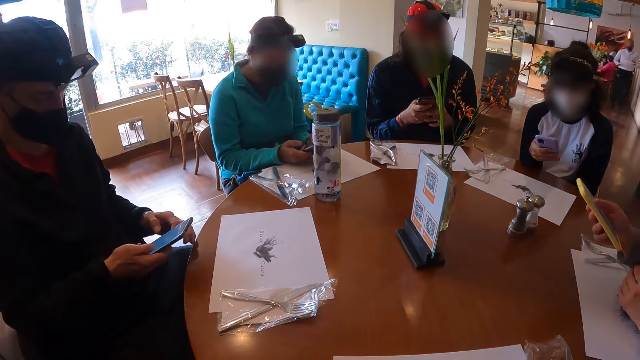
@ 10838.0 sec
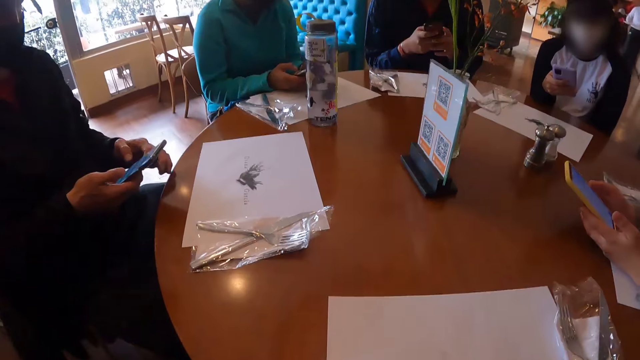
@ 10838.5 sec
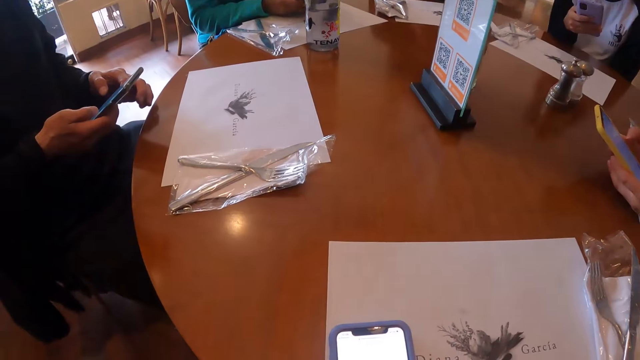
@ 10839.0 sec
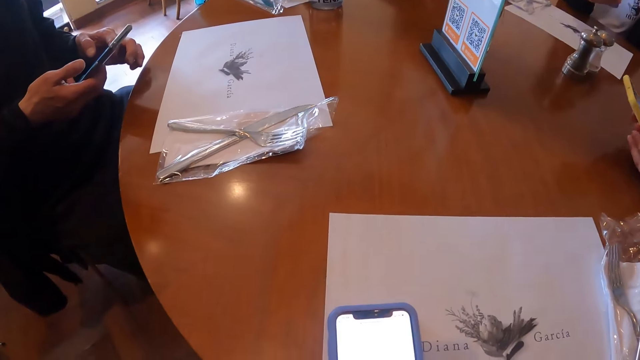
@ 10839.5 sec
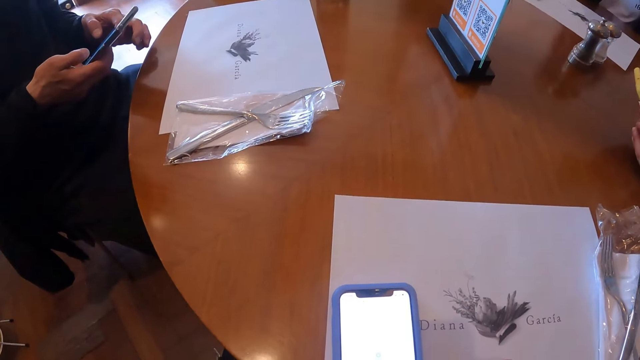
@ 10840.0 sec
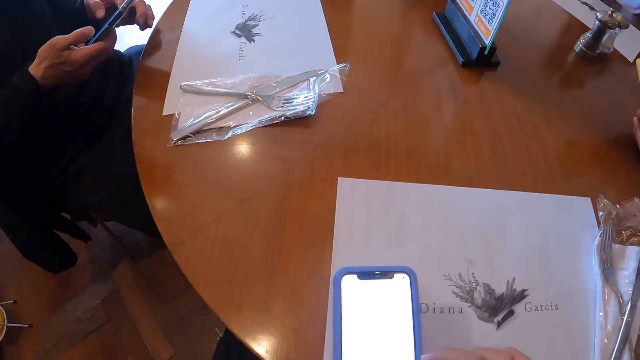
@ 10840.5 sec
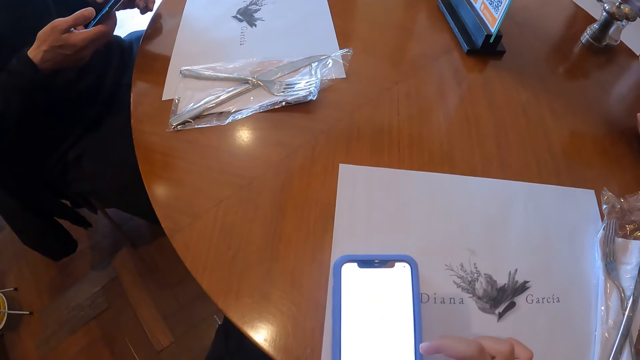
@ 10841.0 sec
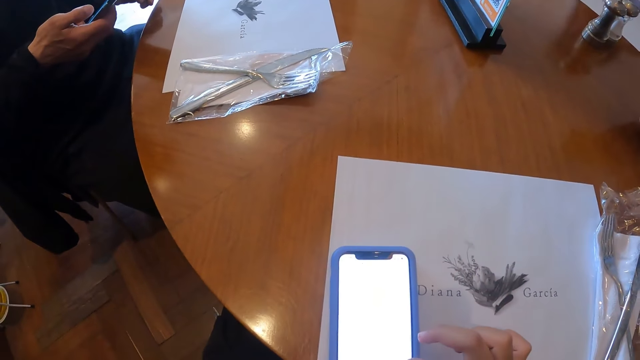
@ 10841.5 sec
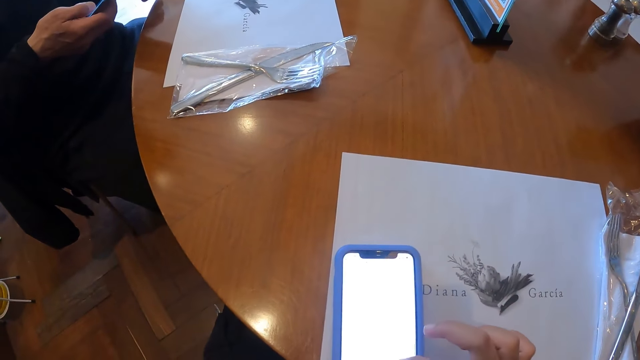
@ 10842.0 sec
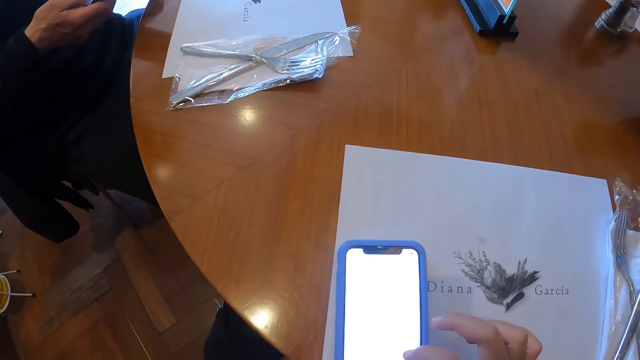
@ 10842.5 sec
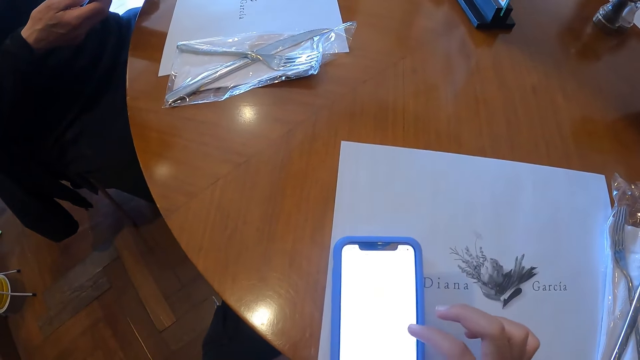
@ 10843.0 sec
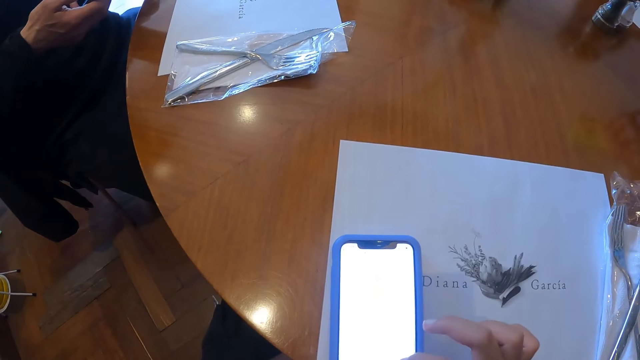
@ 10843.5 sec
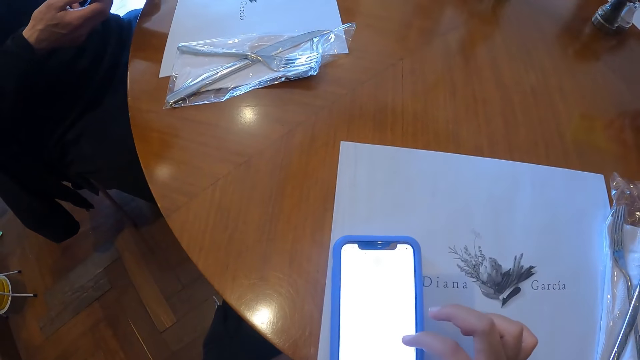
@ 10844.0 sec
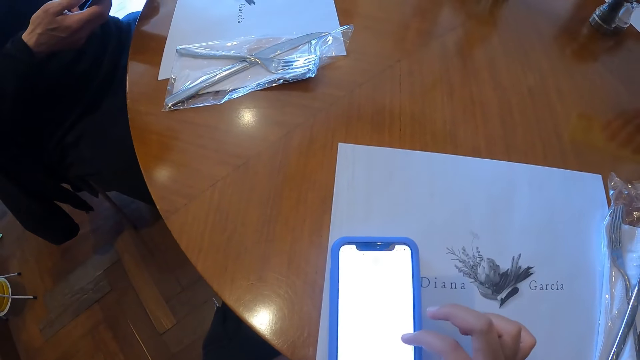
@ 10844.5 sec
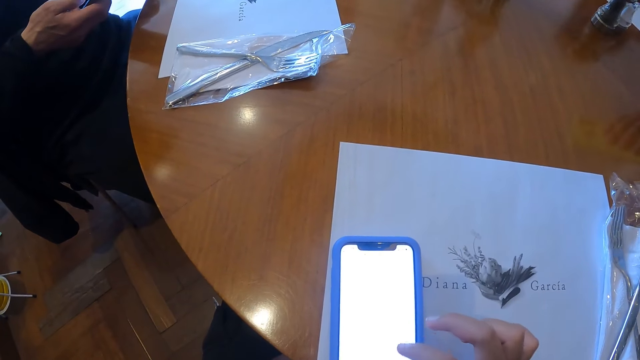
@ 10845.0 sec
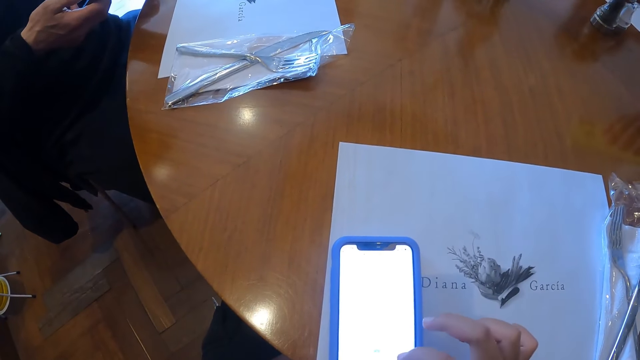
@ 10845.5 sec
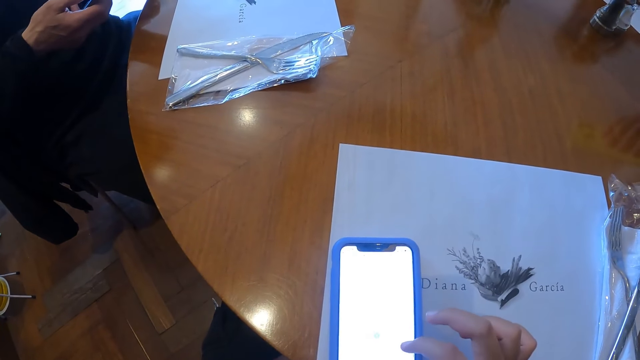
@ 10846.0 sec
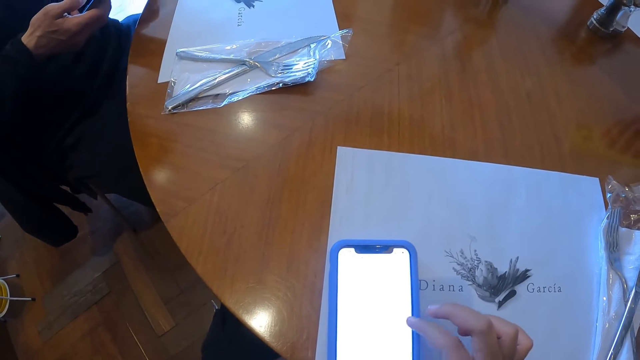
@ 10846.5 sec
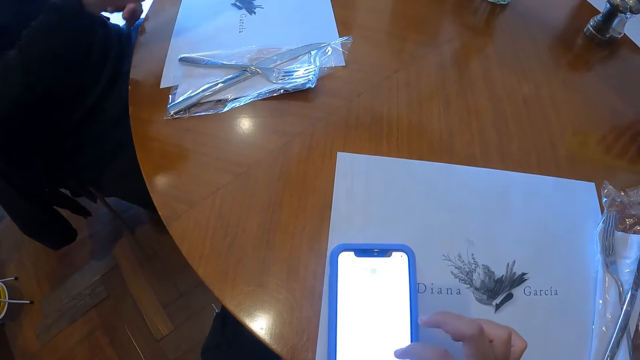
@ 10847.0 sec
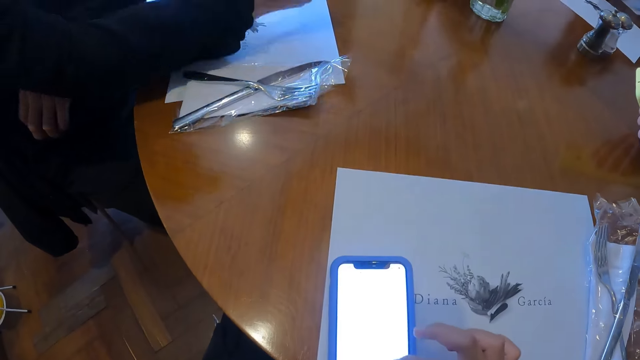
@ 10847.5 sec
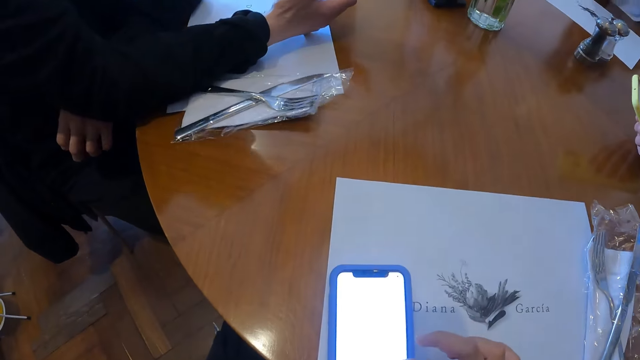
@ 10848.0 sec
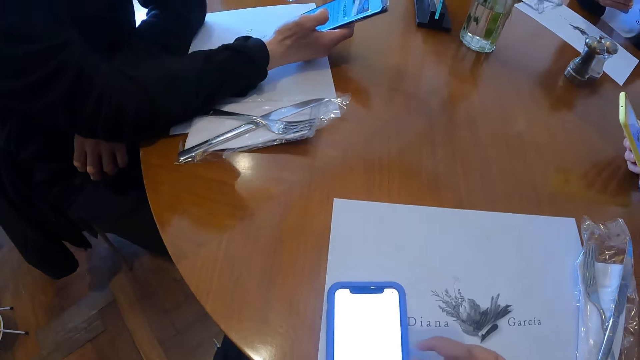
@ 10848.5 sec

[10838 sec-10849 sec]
The woman operates the phone with both hands. The camera wearer operates a mobile phone. A man operates a mobile phone.

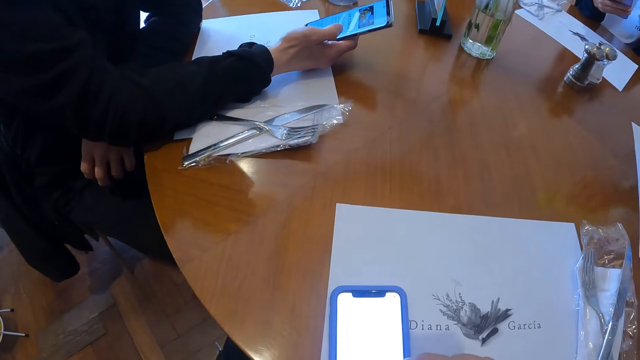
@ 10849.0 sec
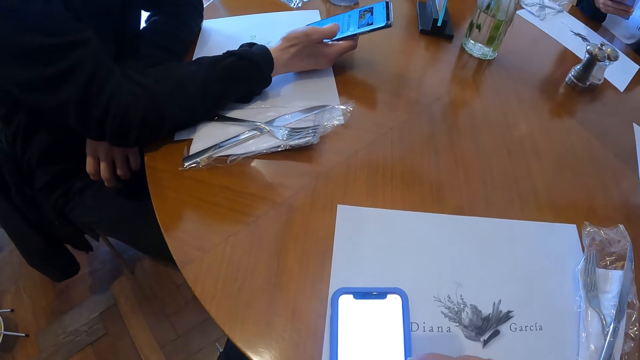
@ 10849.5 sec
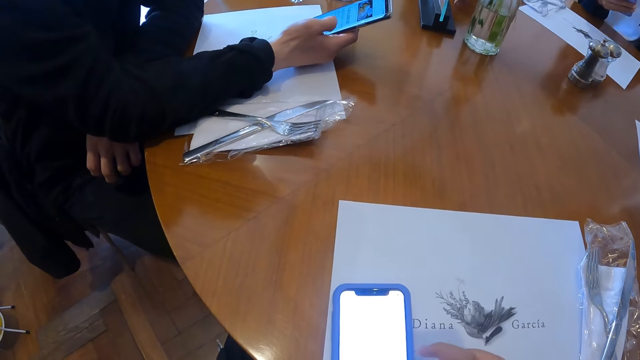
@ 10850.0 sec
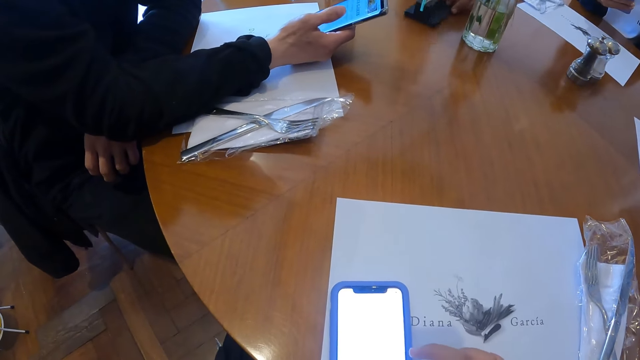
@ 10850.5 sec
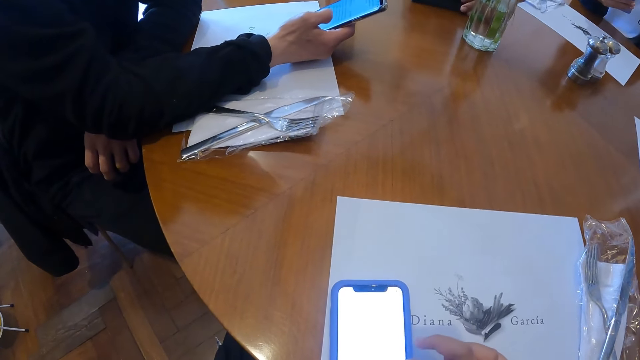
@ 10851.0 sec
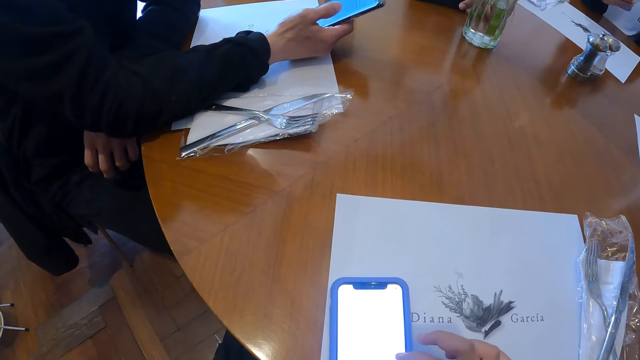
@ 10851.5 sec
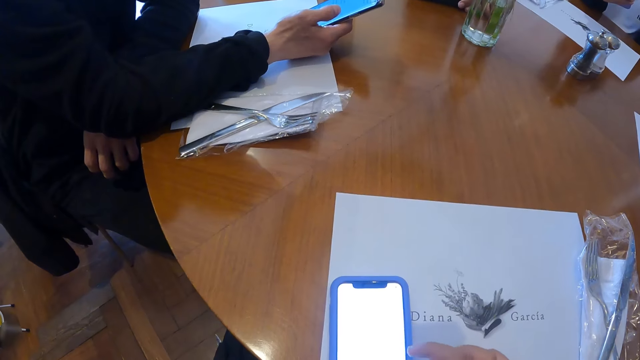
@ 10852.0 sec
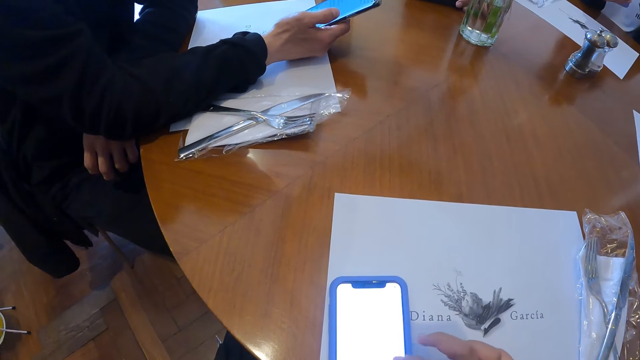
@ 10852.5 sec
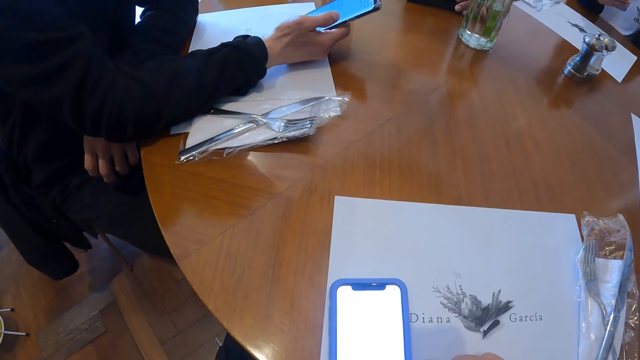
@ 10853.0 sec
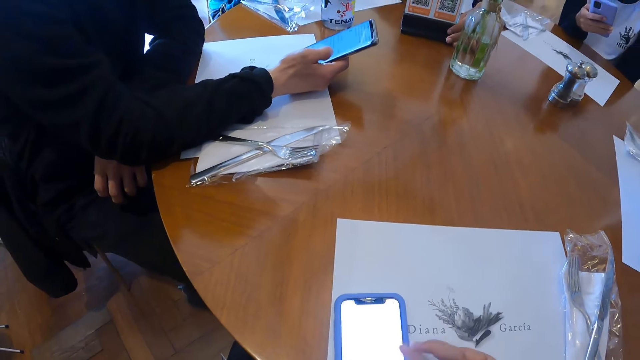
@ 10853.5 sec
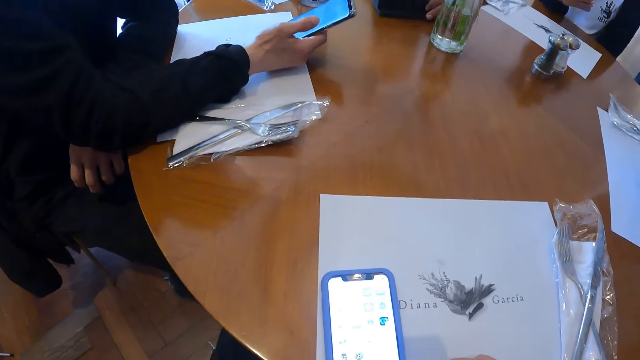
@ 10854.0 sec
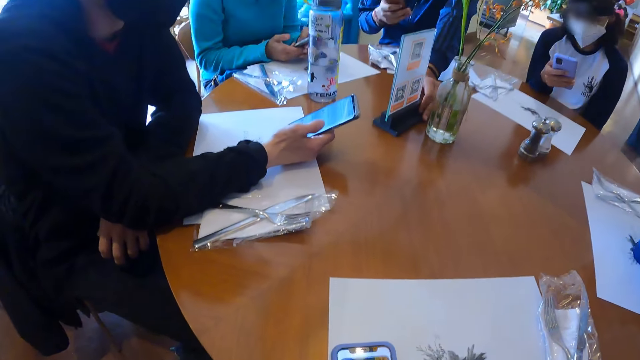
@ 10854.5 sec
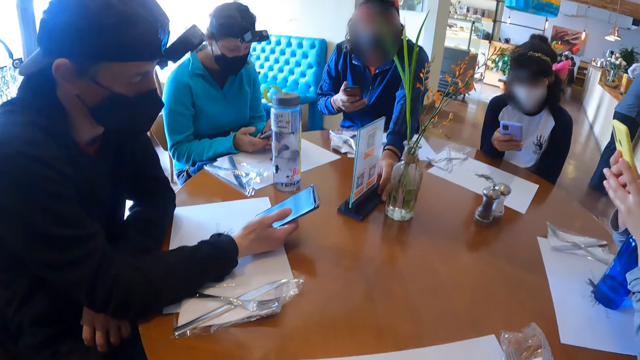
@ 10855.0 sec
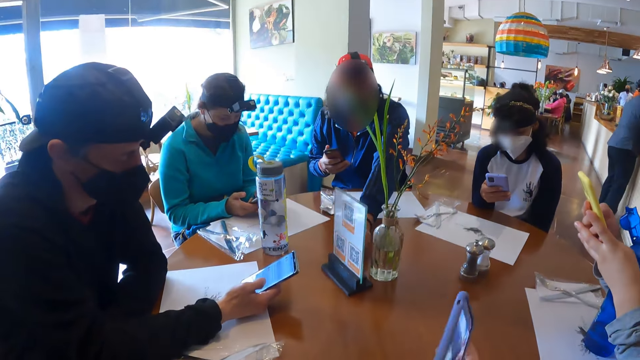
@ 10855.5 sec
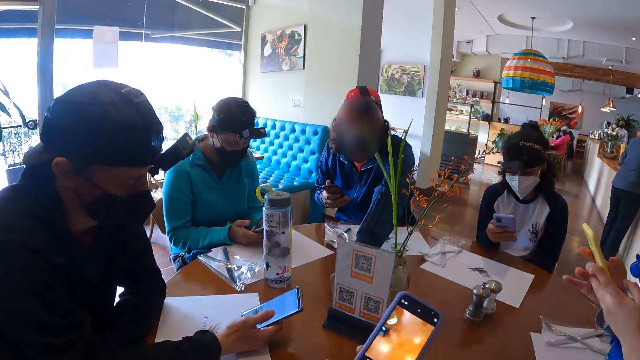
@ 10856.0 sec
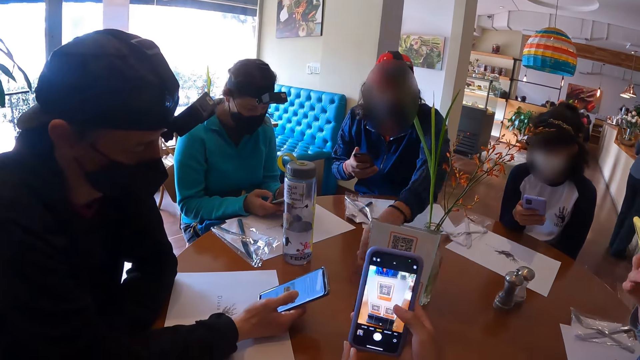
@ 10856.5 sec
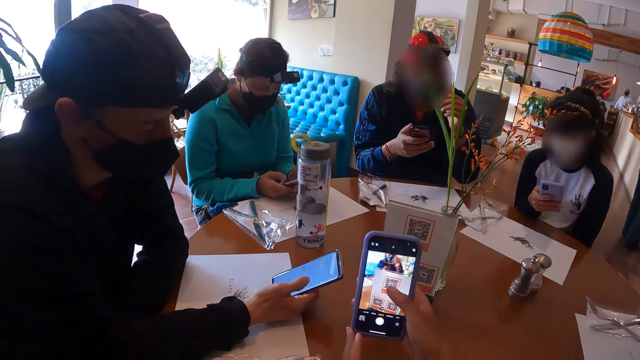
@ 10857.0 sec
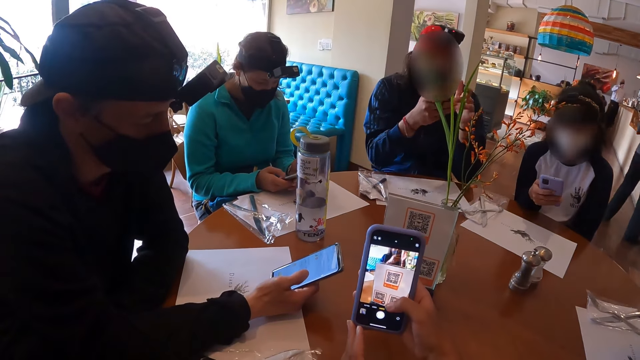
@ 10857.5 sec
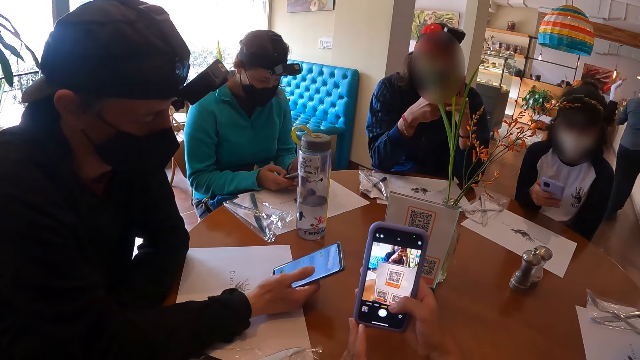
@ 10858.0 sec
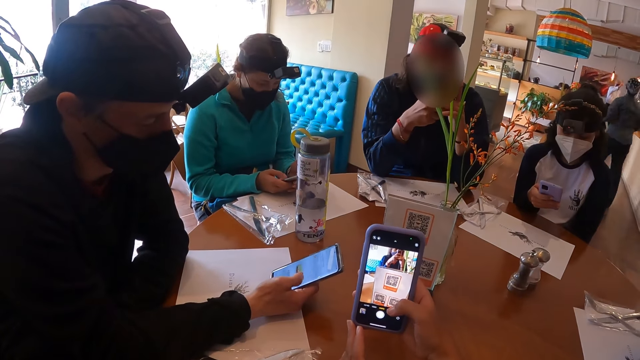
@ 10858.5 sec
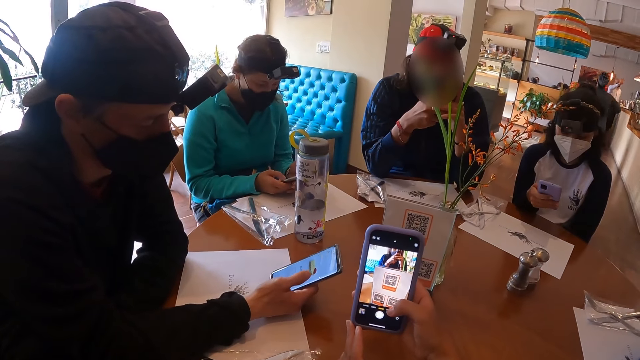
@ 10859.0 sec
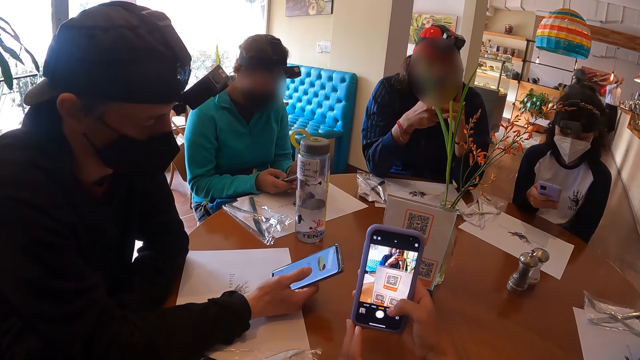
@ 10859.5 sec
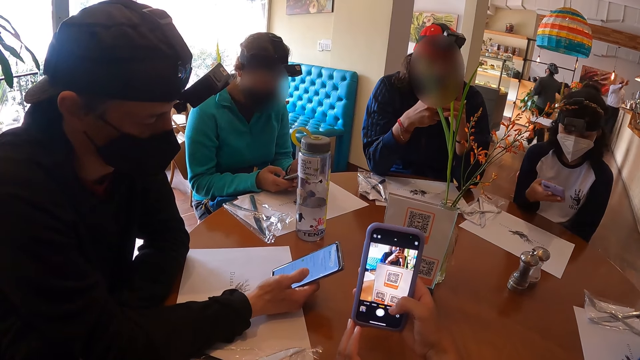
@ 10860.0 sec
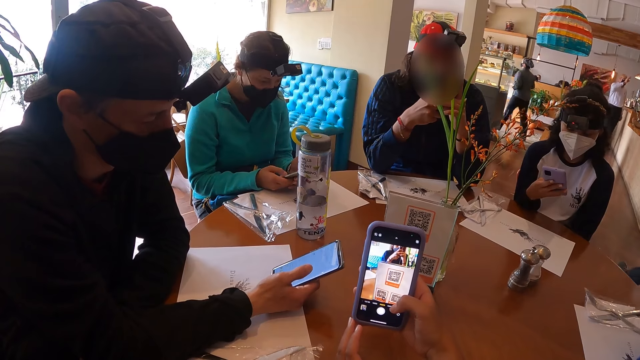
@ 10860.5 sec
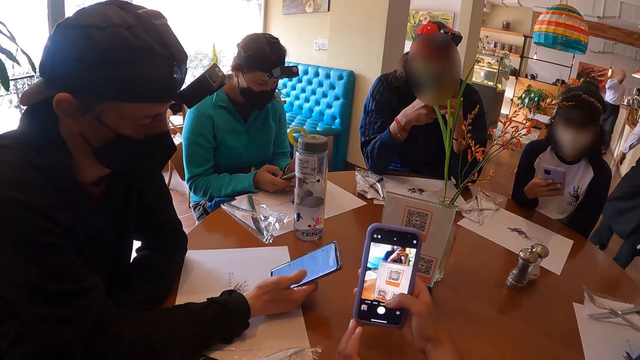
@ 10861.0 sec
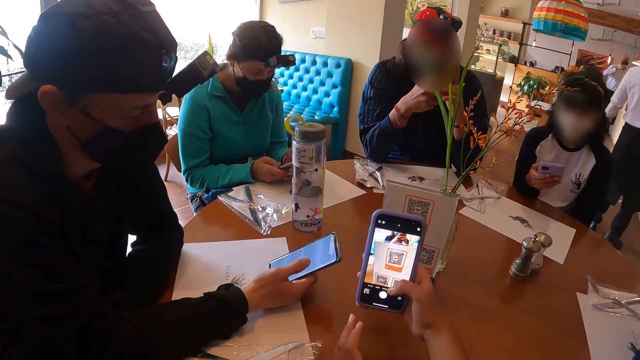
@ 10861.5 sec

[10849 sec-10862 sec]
The camera wearer operates a mobile phone. The man operates the phone with his right hand. Another man moves a glass plaque on the table with his left hand. The camera wearer looks around a restaurant. A lady moves a menu on a table. The other man operates the phone with both hands. The camera wearer scans the barcode on the glass plaque with the phone in his hands. A man operates a mobile phone.
